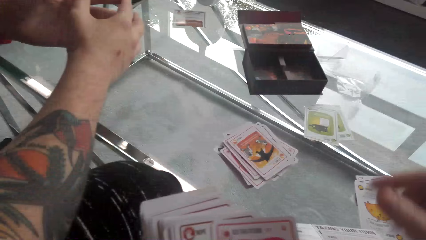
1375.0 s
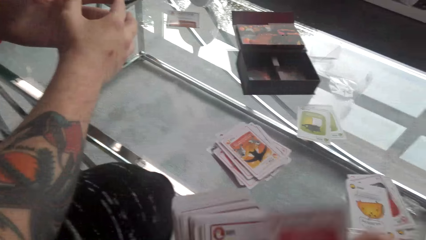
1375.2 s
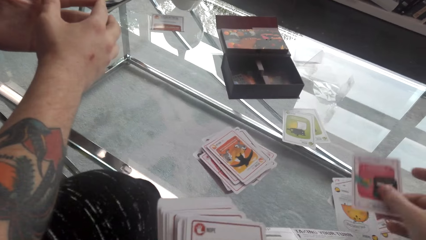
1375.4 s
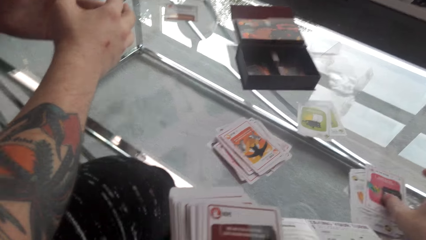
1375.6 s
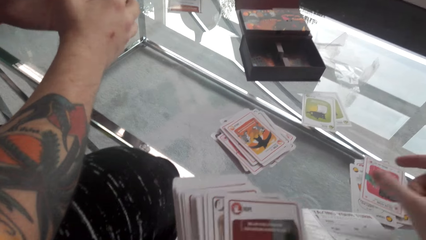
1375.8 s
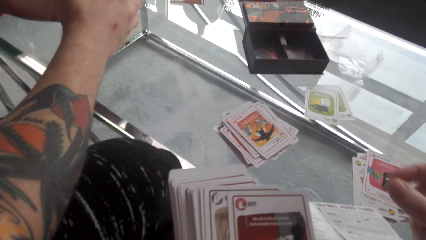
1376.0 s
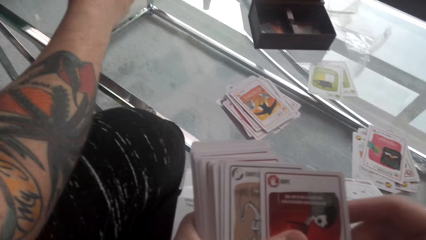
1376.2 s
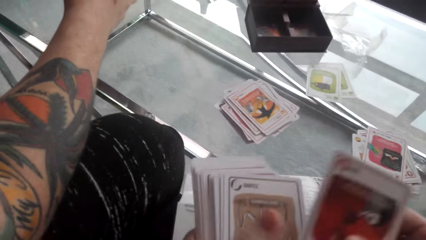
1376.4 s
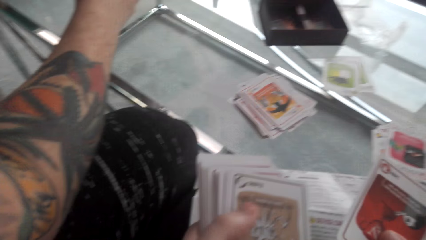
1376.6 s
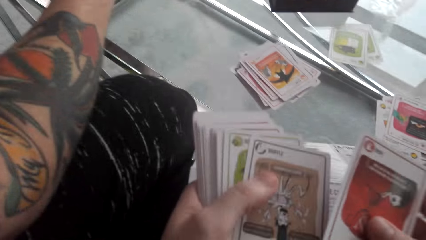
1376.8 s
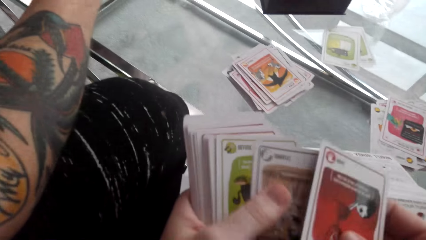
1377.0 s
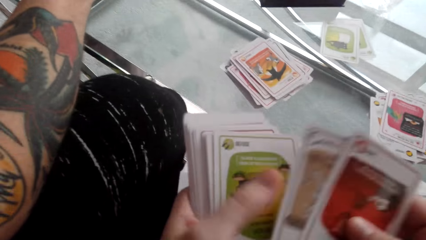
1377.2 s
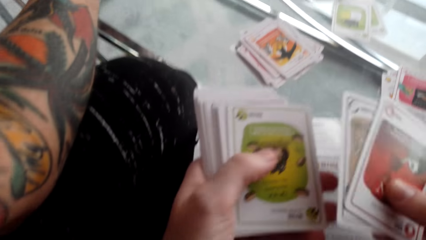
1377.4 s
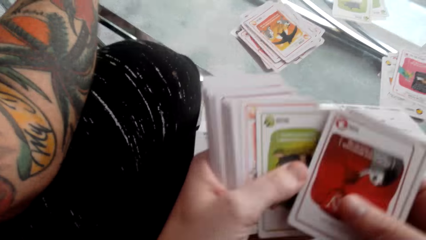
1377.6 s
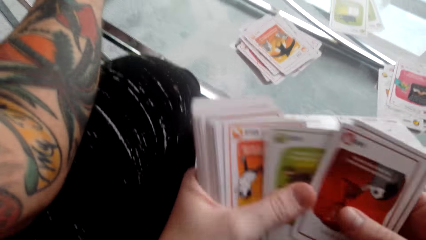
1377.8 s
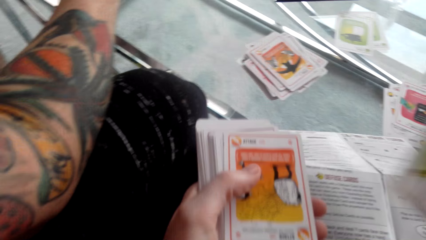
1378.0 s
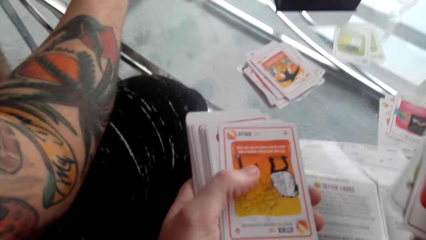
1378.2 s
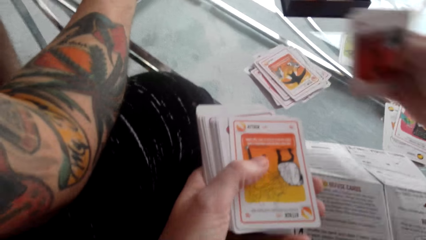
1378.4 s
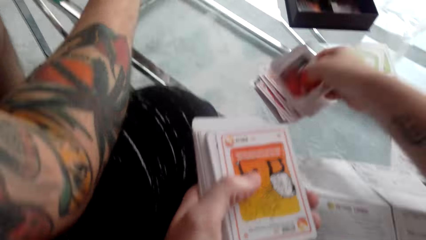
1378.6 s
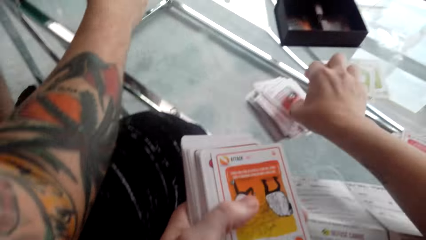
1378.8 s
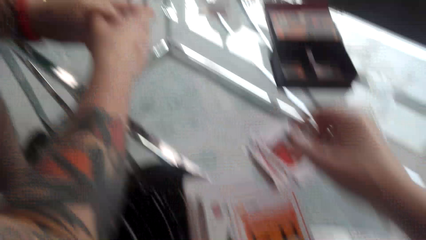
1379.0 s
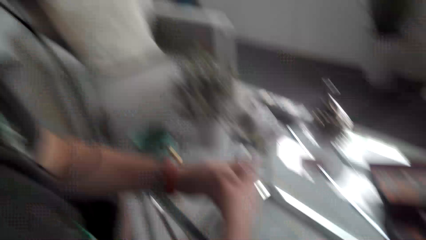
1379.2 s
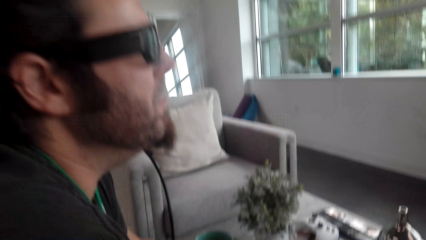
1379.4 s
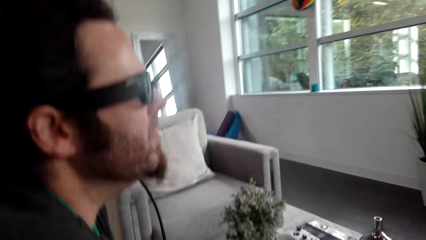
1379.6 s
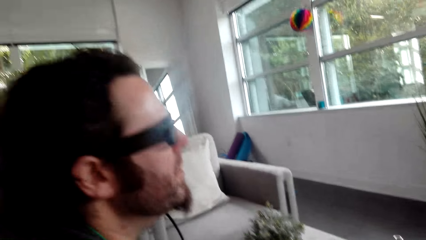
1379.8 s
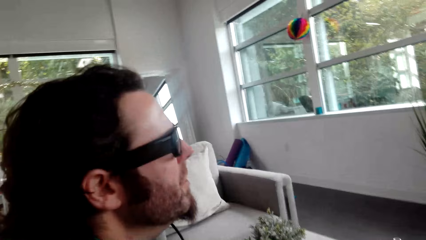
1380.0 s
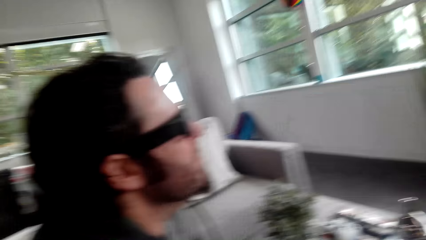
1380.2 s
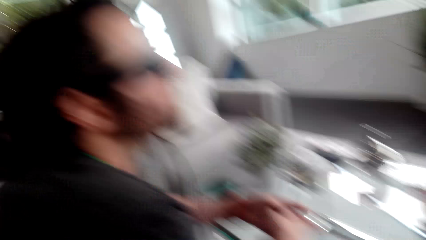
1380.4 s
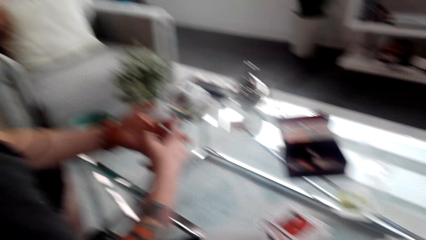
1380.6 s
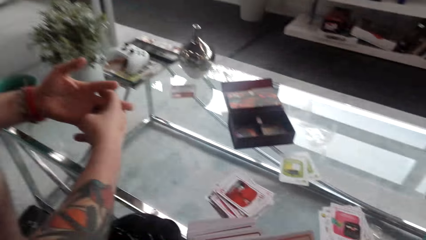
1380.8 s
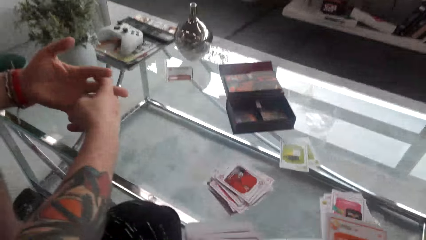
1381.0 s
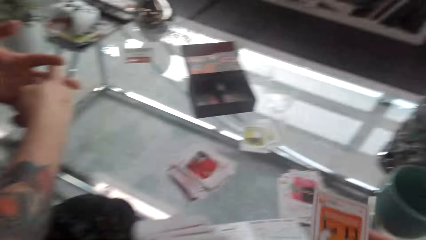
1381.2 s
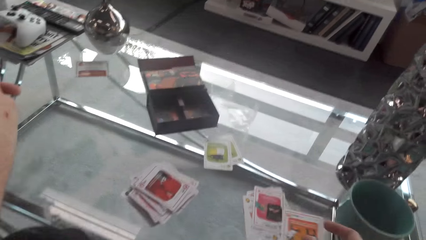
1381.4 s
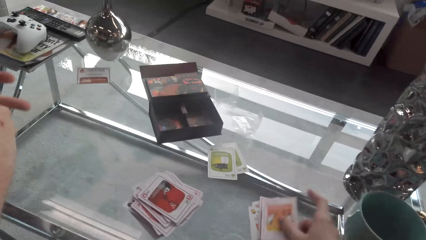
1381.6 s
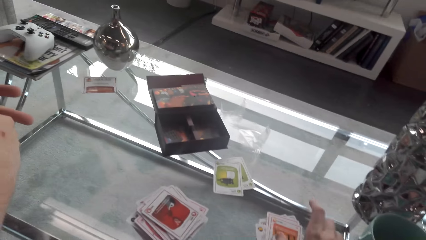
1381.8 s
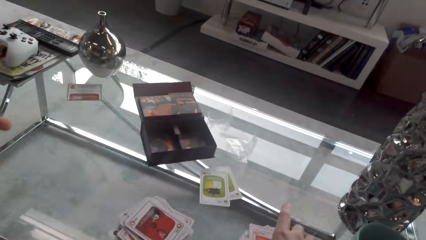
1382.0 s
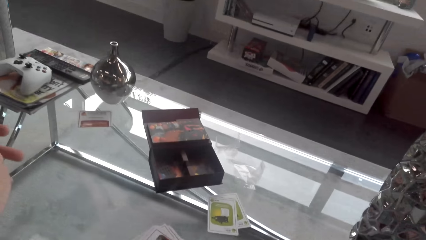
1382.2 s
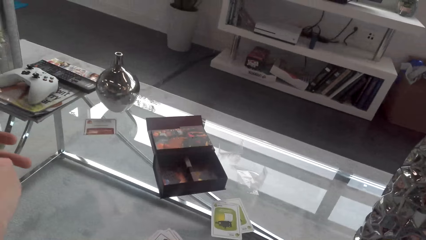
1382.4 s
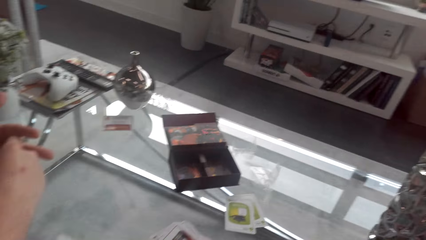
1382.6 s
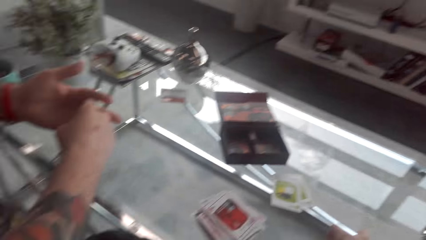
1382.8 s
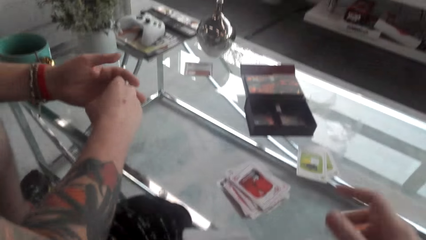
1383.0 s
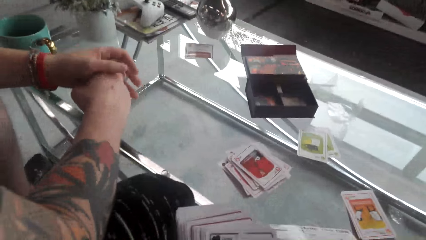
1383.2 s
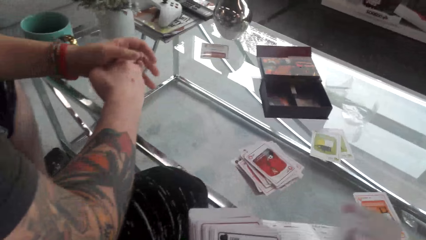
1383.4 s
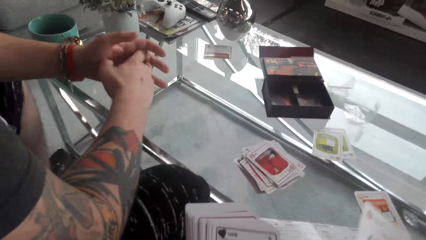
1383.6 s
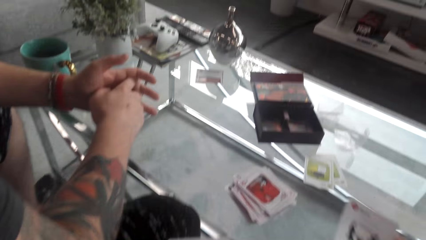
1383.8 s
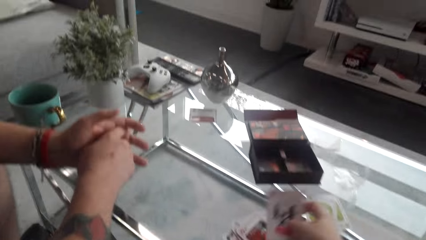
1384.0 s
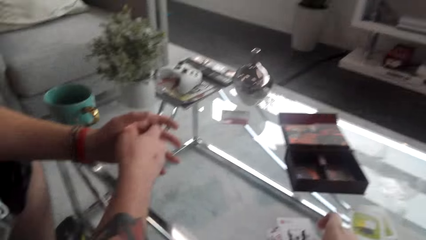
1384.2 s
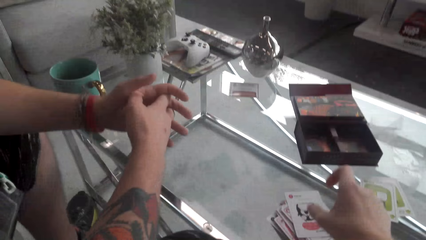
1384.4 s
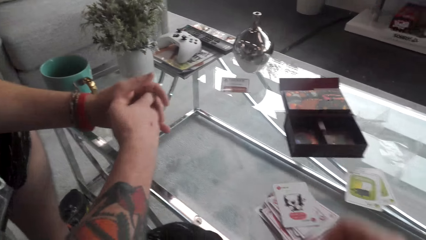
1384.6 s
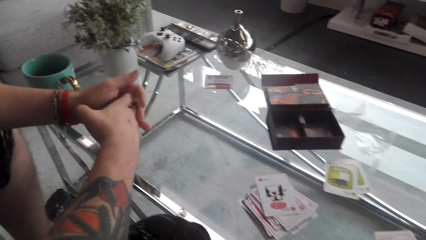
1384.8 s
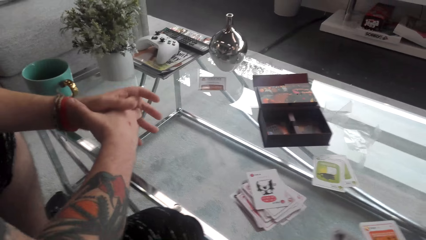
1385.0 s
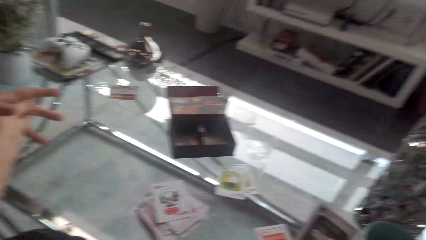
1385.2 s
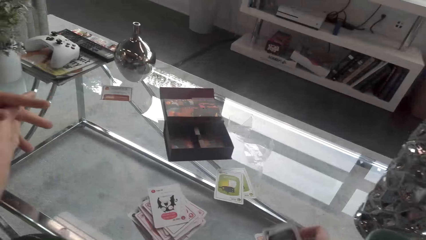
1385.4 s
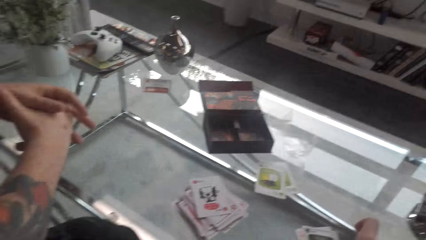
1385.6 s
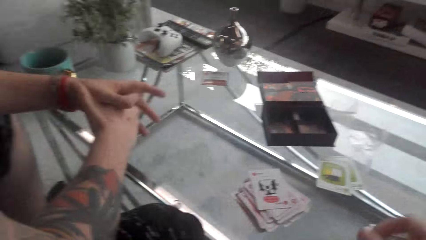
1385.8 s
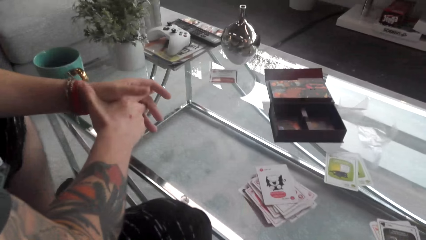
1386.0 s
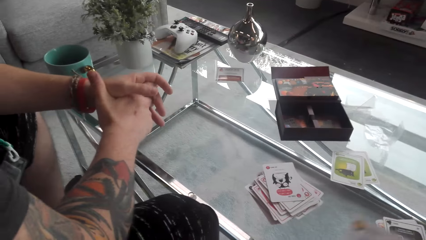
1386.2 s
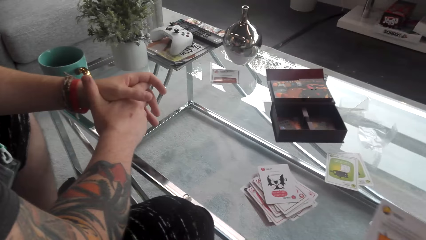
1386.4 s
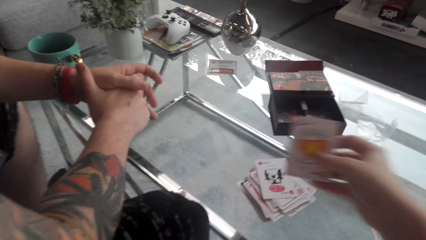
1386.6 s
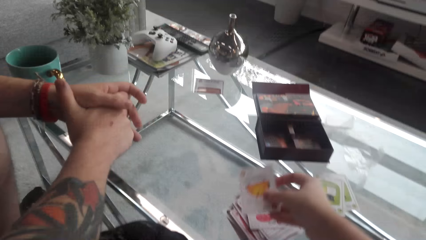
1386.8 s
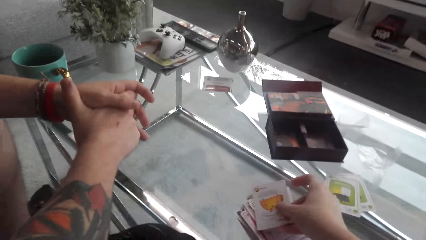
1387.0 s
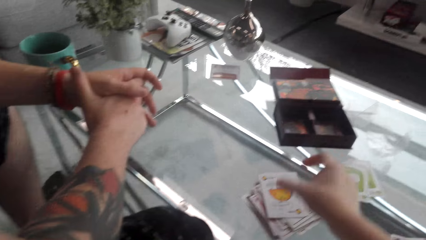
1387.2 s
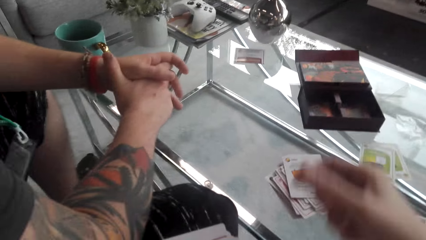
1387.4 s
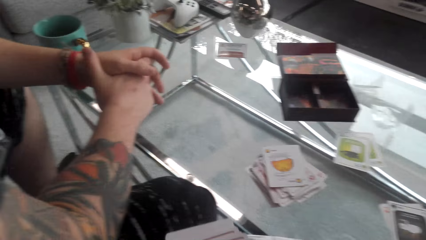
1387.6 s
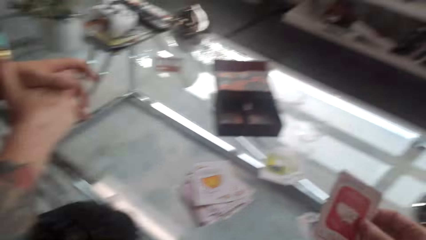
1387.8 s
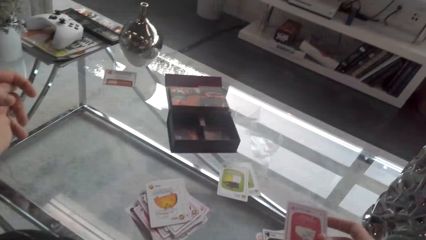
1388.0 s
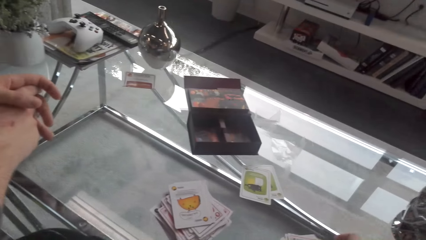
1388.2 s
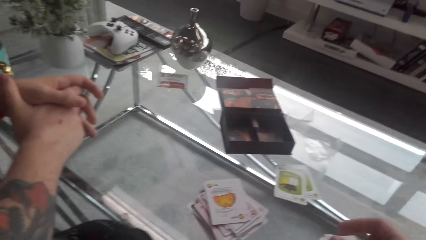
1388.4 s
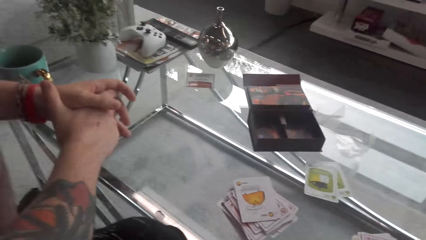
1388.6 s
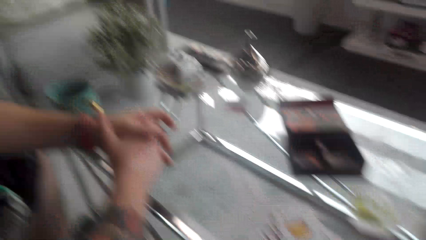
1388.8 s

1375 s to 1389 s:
A person interacts with the camera wearer. The camera wearer plays the matching card game.

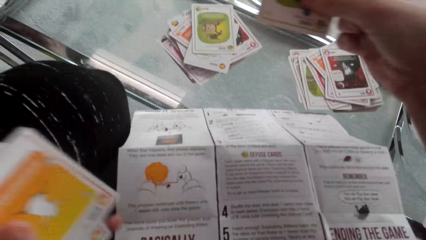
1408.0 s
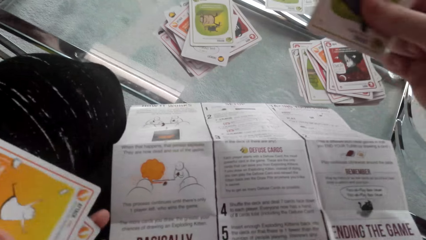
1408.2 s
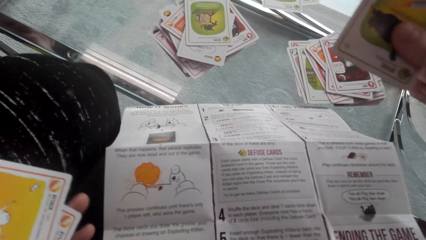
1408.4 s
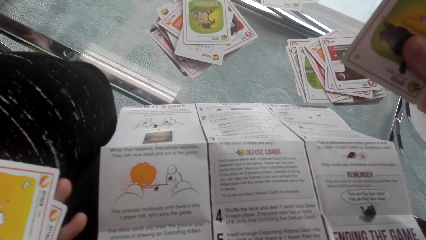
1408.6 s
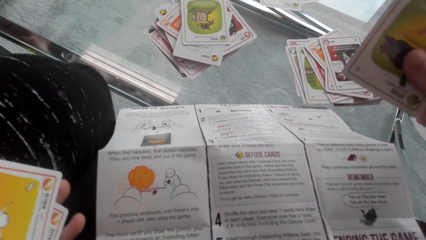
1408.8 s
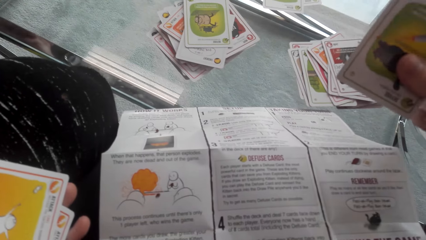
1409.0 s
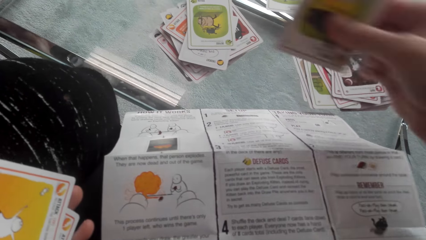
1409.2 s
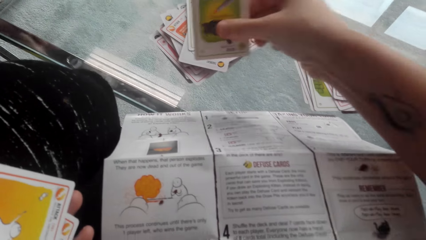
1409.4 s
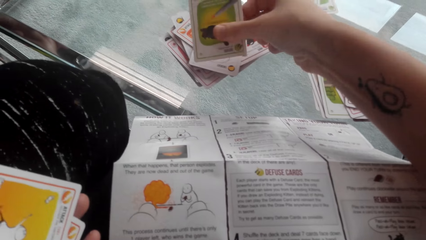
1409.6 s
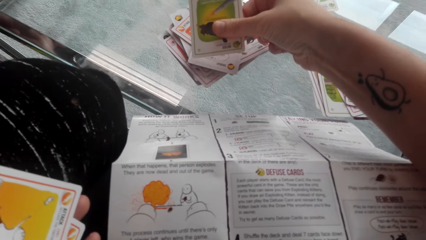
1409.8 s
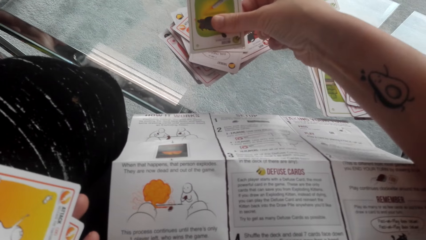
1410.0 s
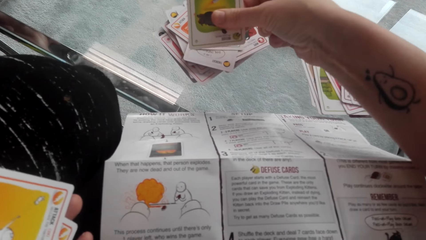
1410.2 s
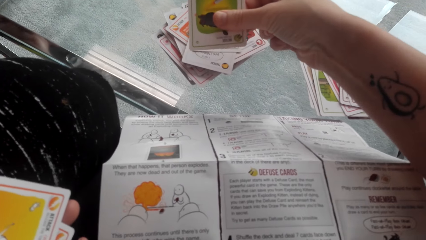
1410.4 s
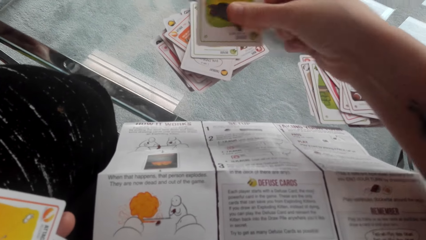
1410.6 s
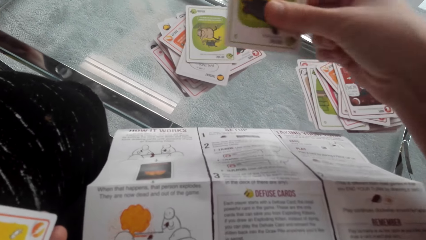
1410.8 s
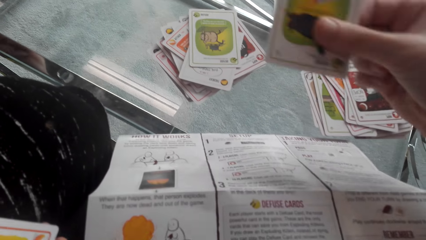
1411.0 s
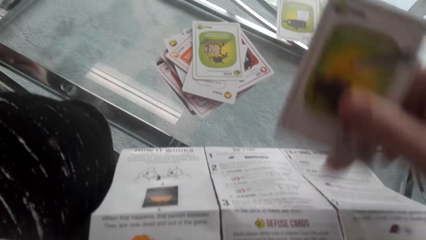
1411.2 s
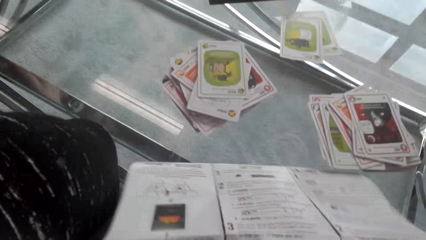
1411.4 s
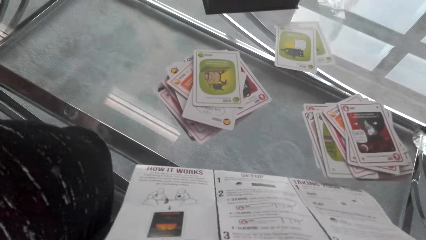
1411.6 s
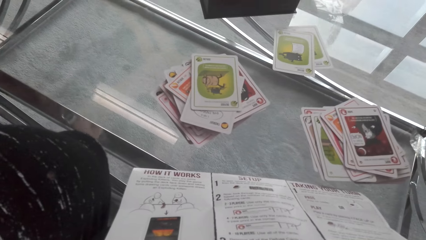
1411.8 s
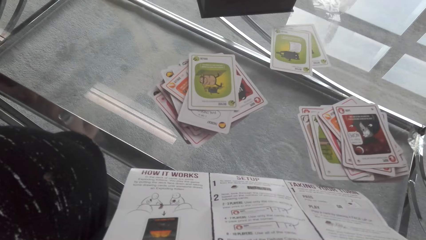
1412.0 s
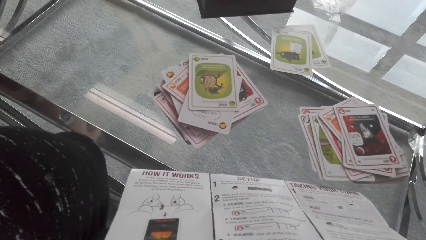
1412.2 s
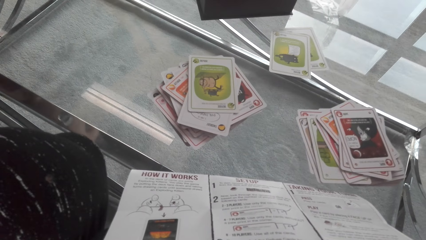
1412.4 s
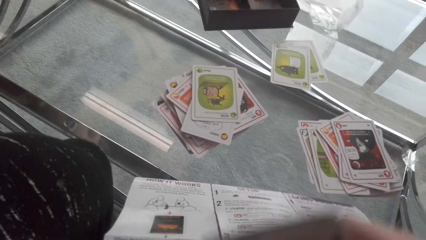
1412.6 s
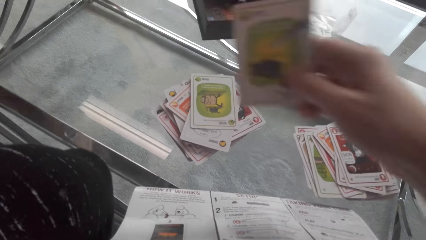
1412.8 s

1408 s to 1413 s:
The camera wearer holds the card.
